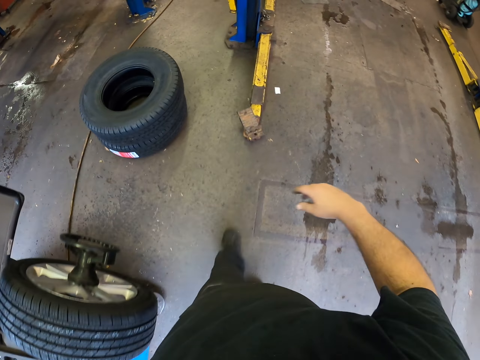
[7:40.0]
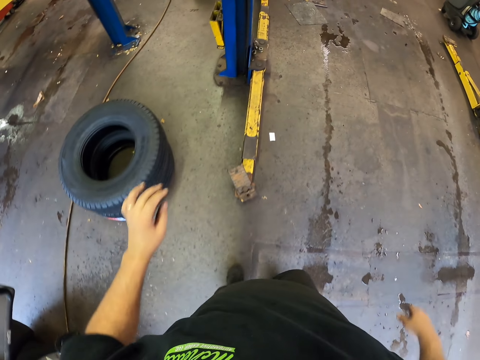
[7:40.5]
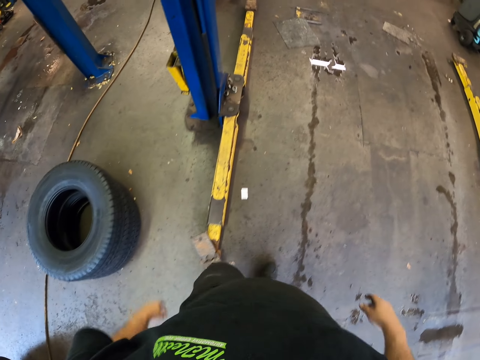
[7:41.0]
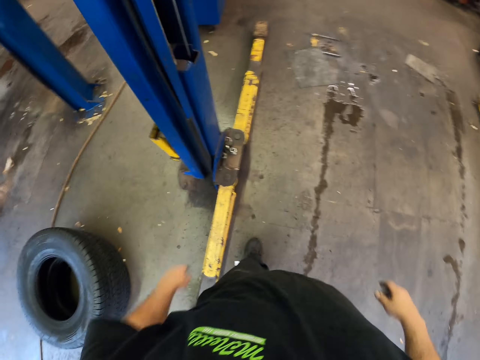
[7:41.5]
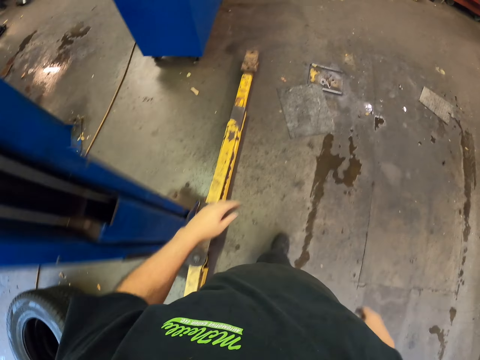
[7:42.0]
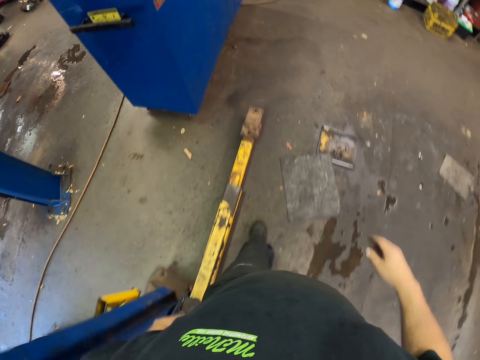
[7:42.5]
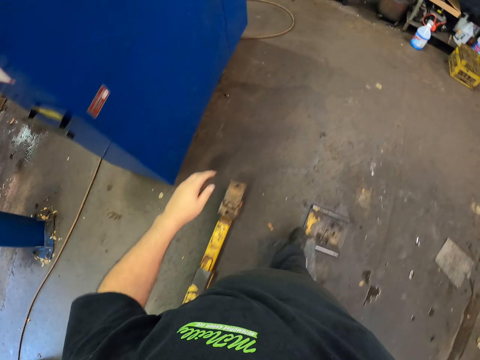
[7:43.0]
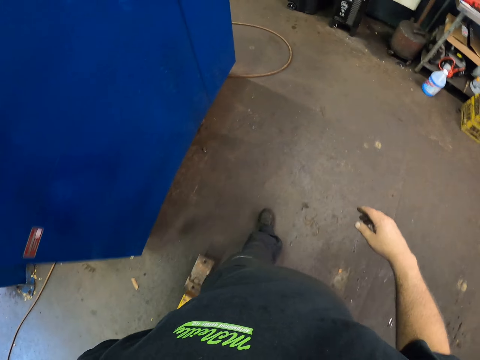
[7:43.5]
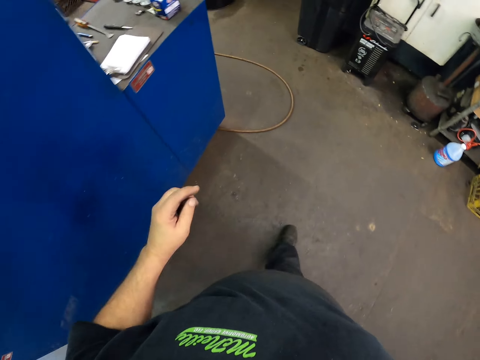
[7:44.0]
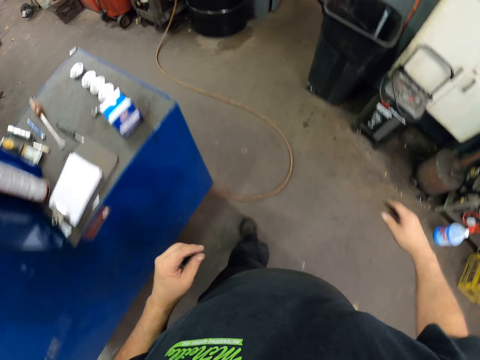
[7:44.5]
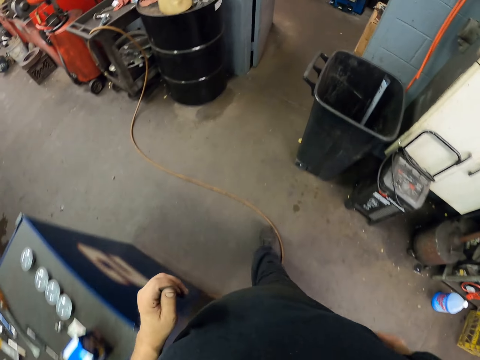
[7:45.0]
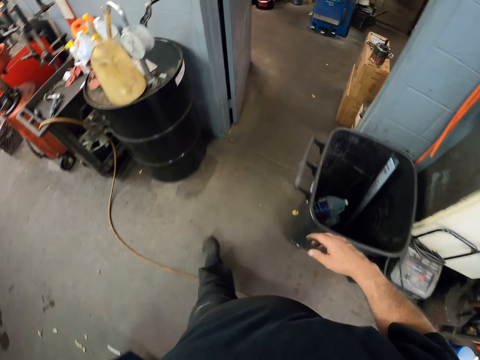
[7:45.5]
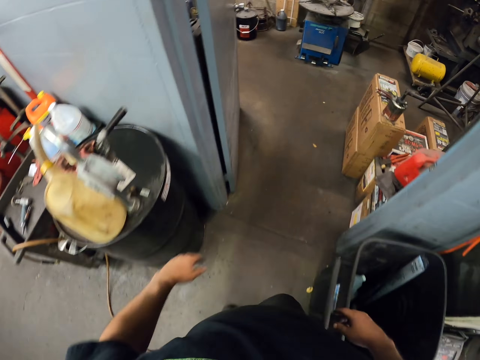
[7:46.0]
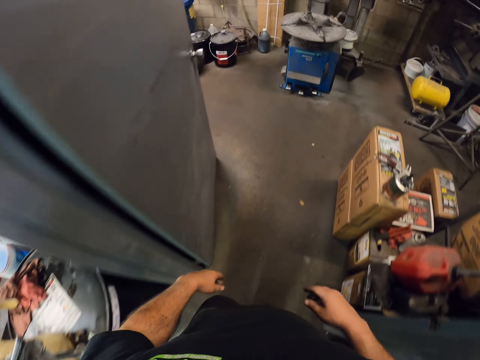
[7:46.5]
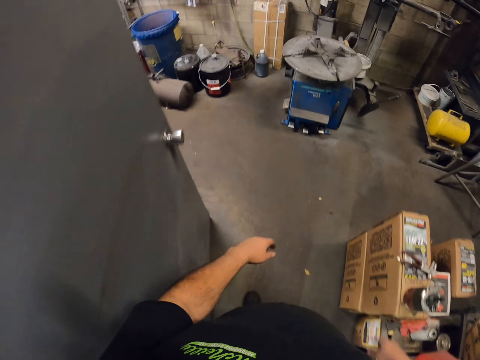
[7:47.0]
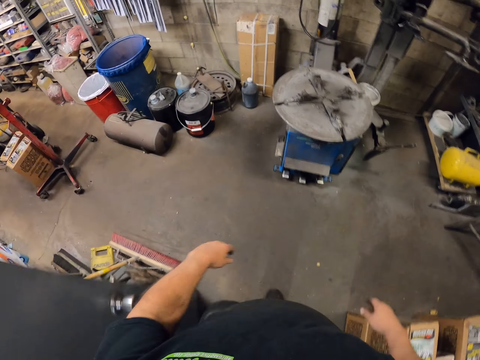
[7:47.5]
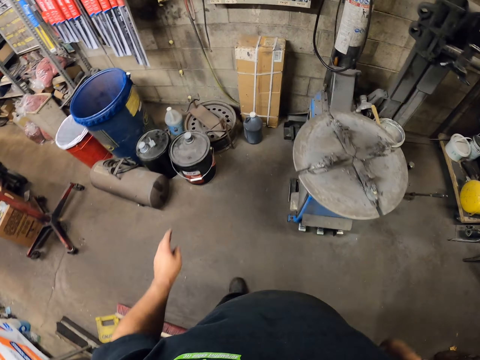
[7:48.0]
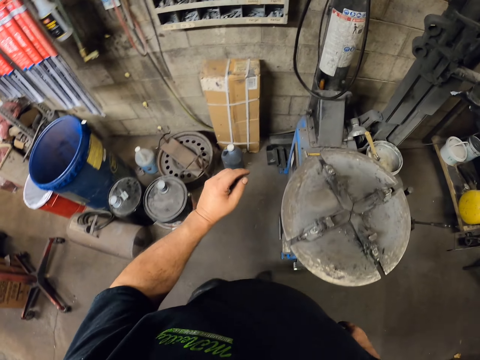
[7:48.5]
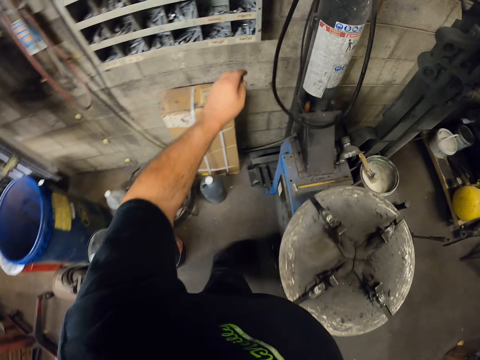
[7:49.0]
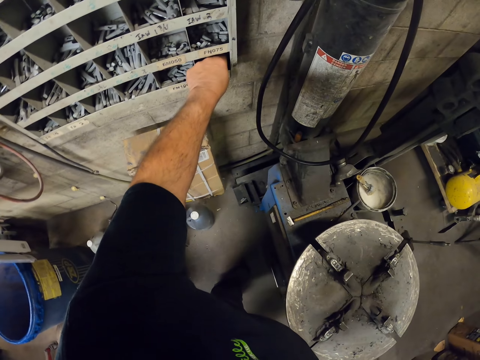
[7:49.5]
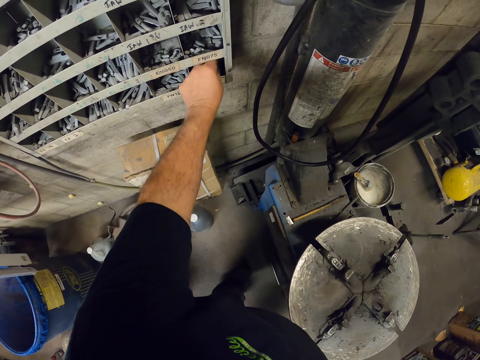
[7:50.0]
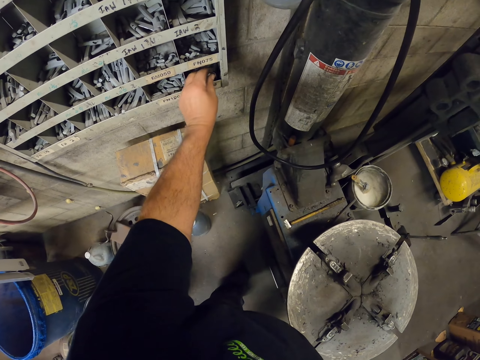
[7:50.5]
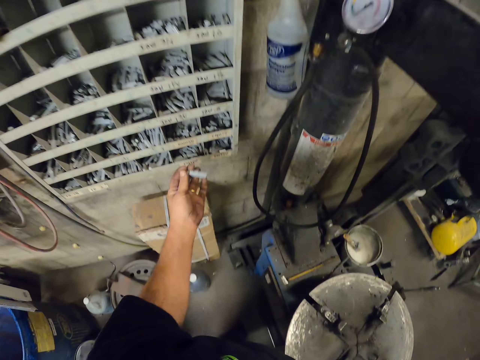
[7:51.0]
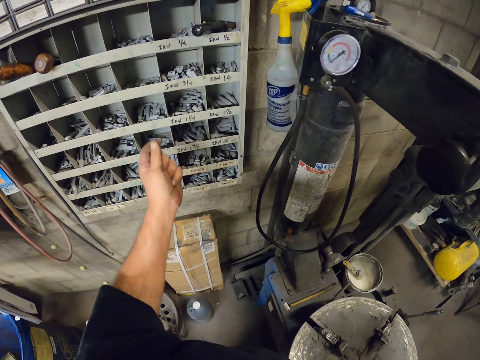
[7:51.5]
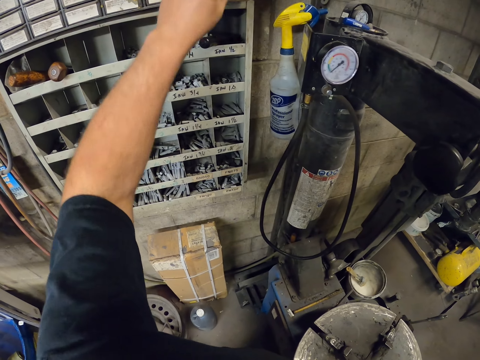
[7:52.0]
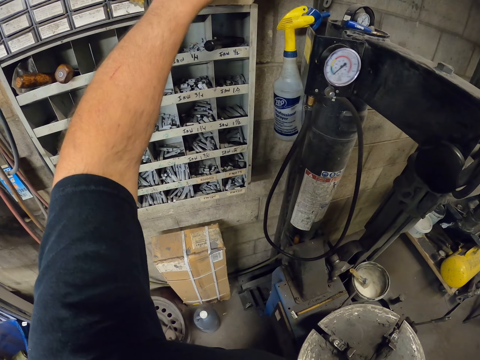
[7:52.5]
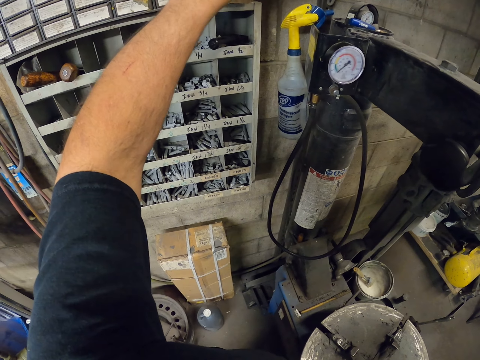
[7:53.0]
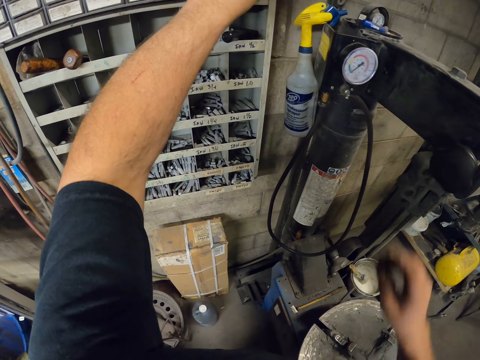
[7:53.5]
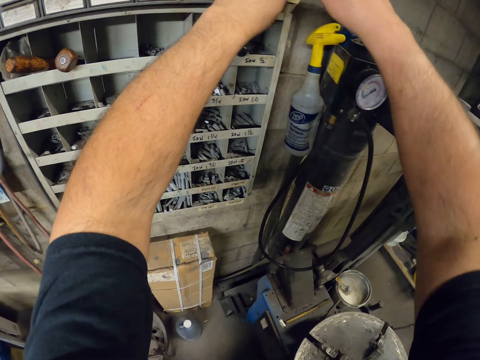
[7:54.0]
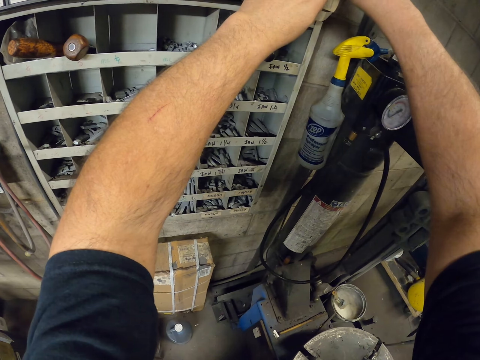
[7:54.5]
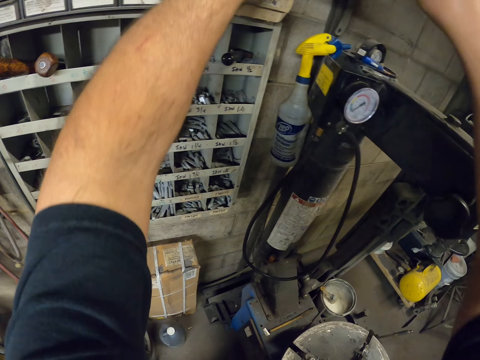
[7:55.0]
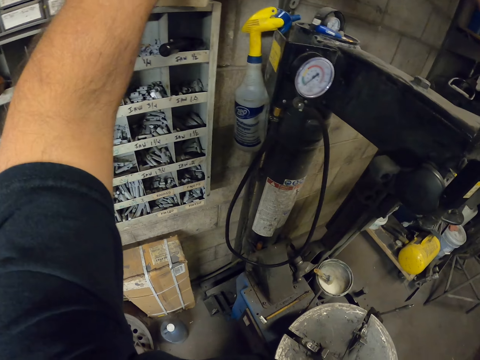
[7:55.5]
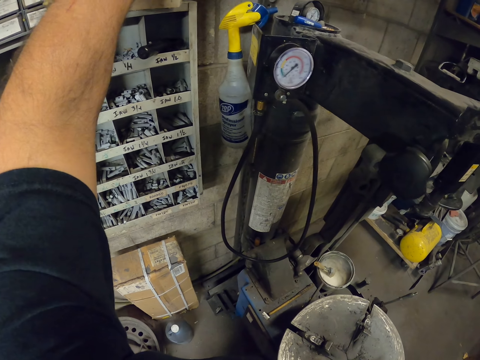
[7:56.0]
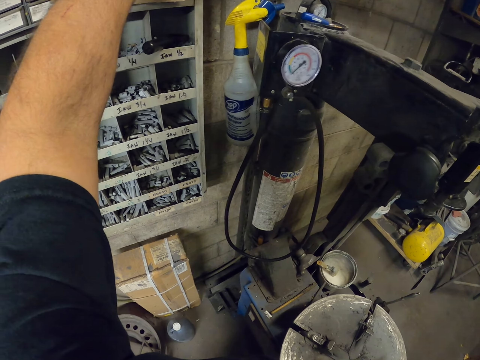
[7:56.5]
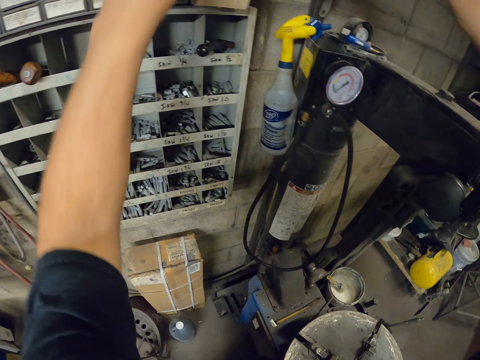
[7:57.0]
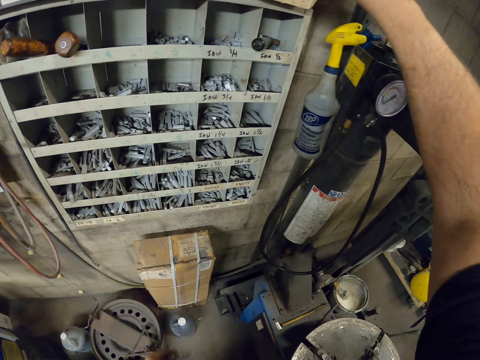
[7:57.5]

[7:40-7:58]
The camera wearer walks around the garage. They pick up a stopper from the shelf. They pick up something with a hand. They pick up something with both hands.

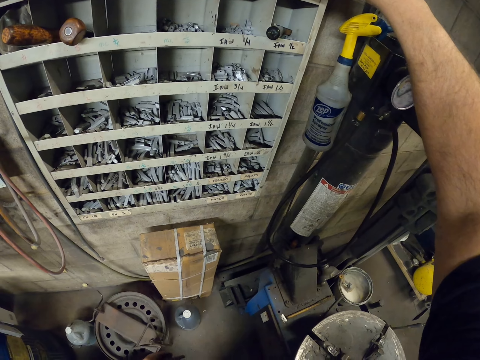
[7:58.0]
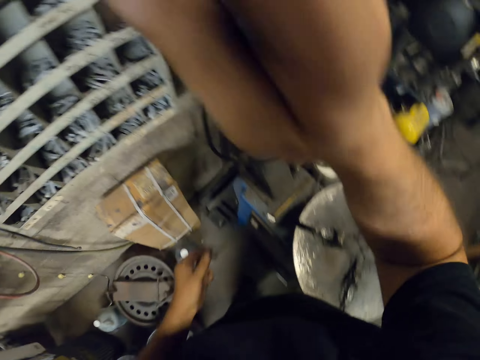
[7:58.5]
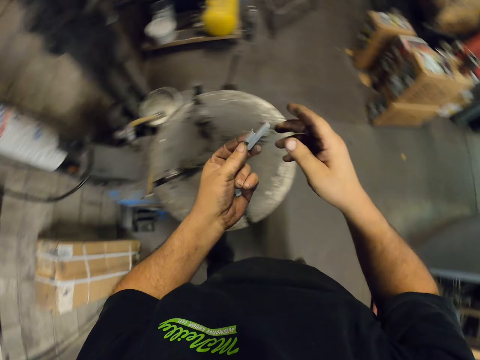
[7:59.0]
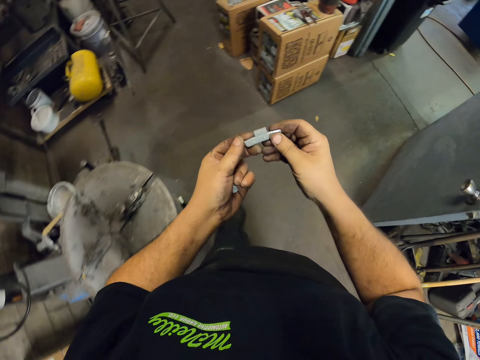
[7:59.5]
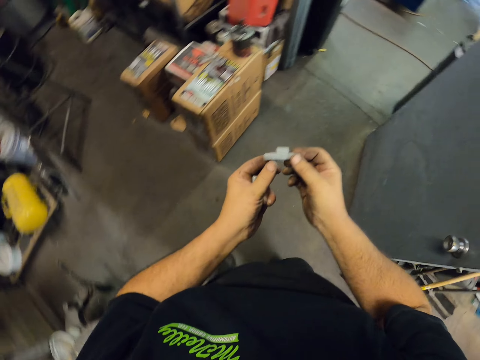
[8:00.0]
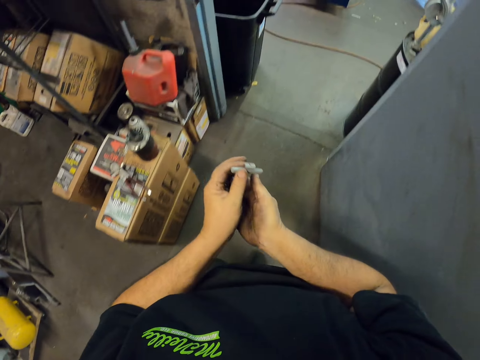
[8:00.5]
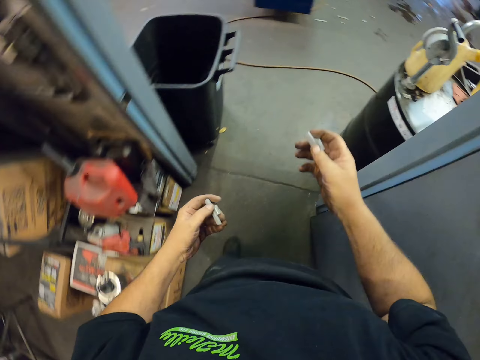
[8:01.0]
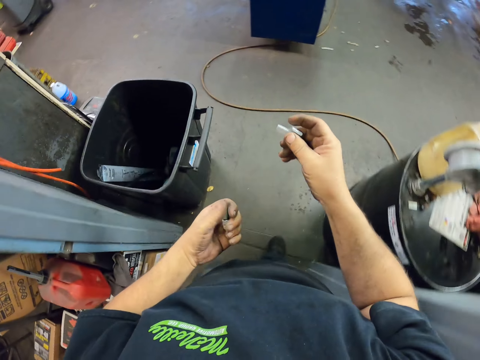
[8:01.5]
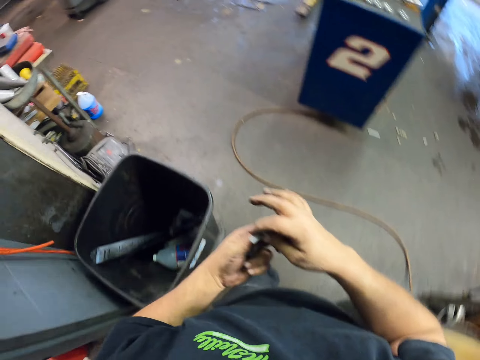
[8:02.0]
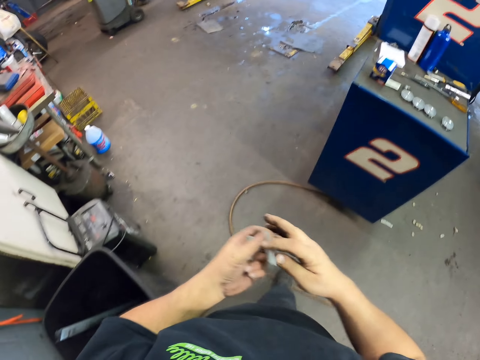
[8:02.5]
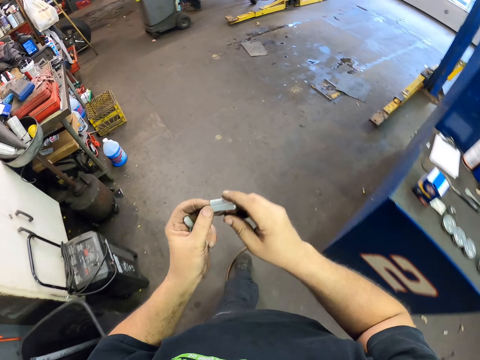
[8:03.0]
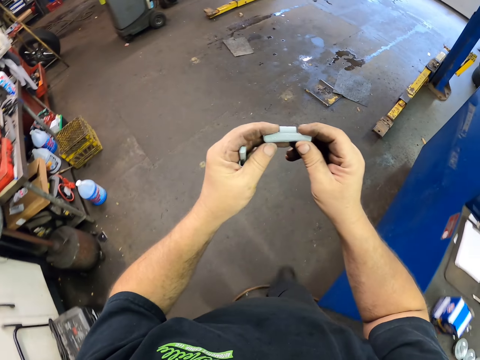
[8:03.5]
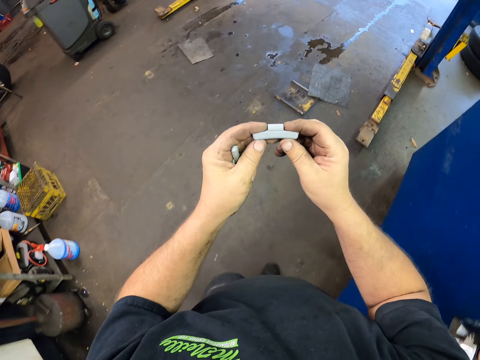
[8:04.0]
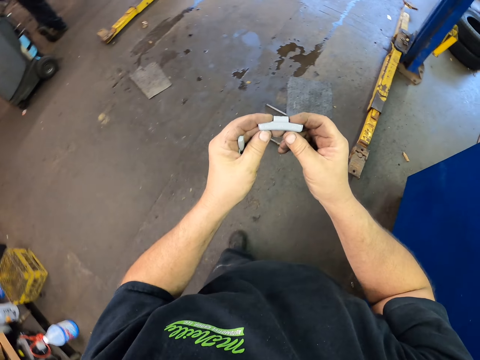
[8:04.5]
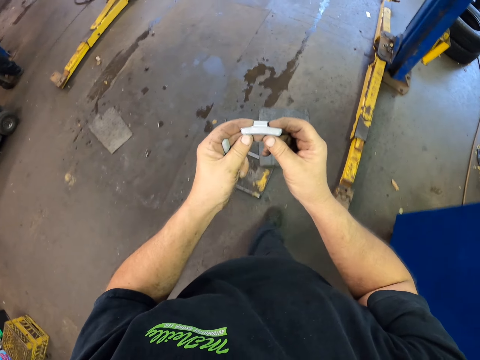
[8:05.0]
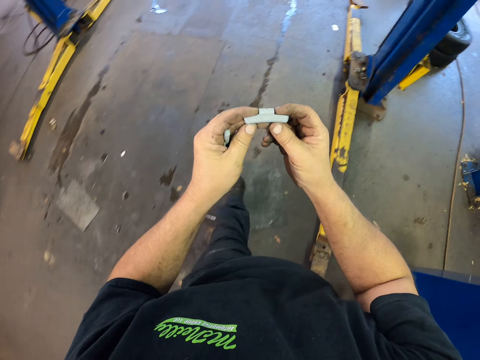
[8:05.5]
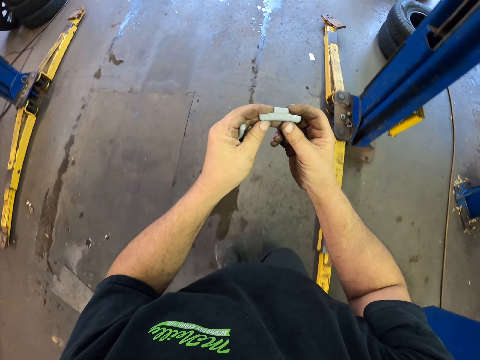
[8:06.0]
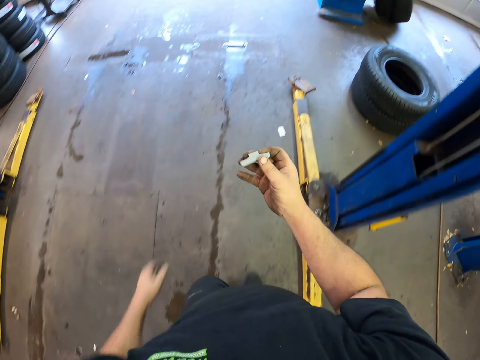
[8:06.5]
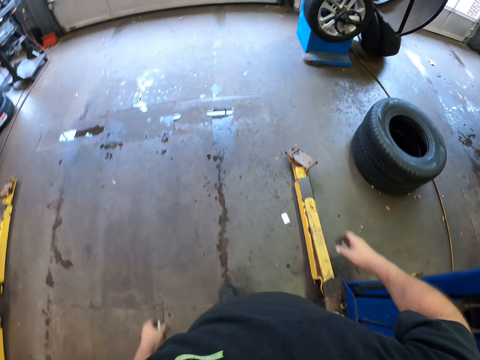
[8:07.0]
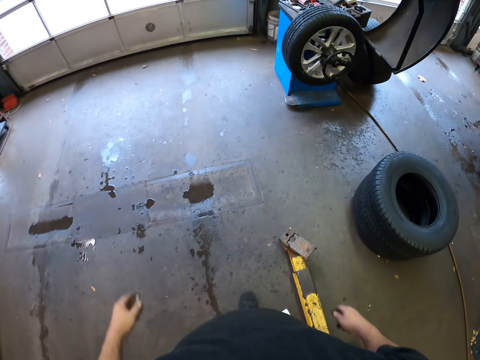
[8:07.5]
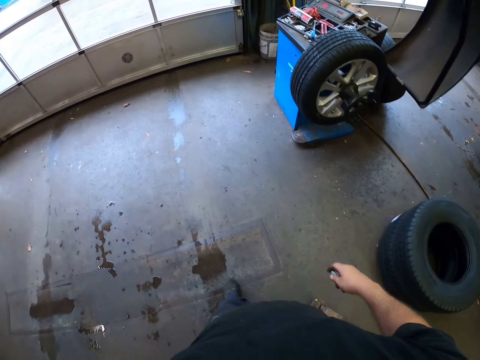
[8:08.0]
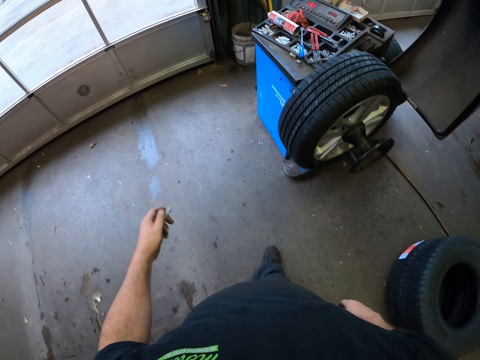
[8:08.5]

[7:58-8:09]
The camera wearer places the stopper on the other hand. They walk around the garage. They place the stopper on the other hand, and again. They hold the stopper with both hands.
